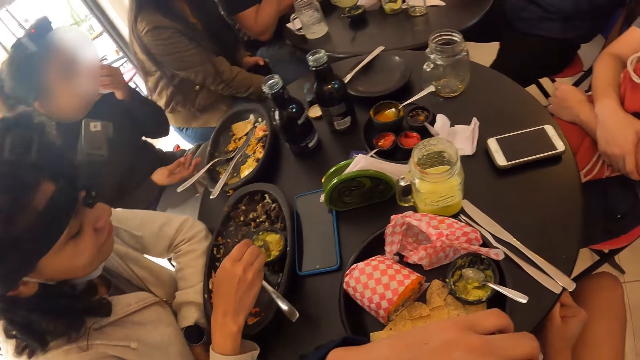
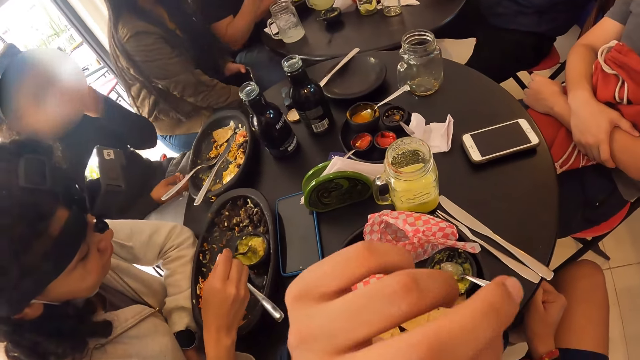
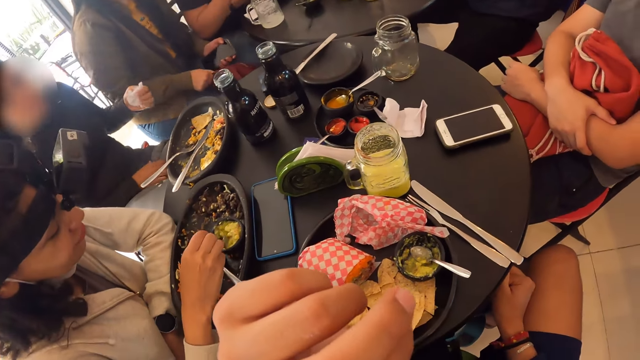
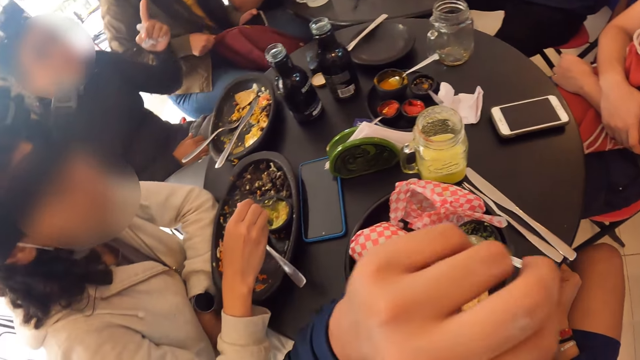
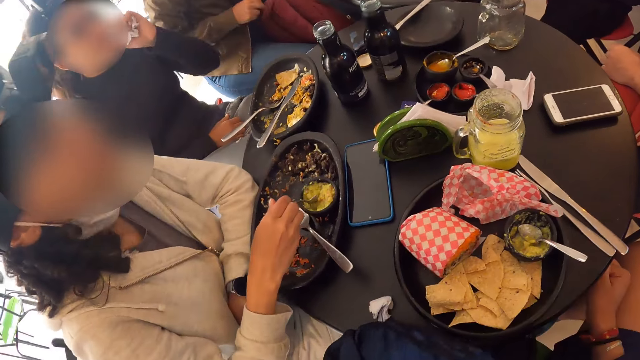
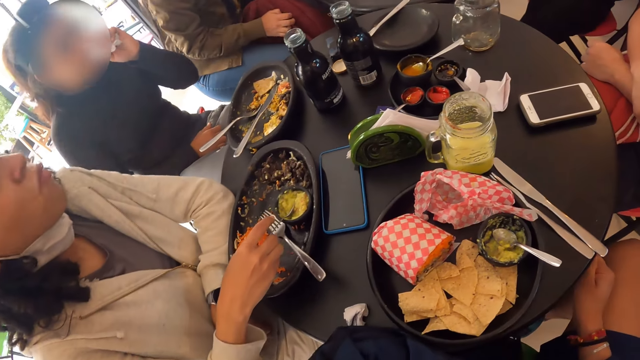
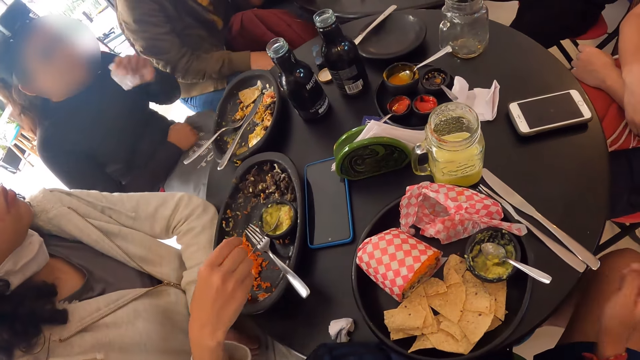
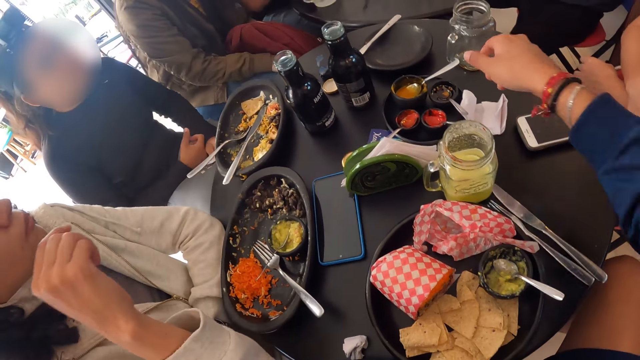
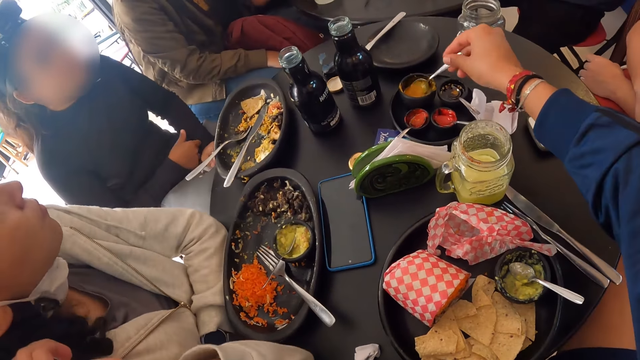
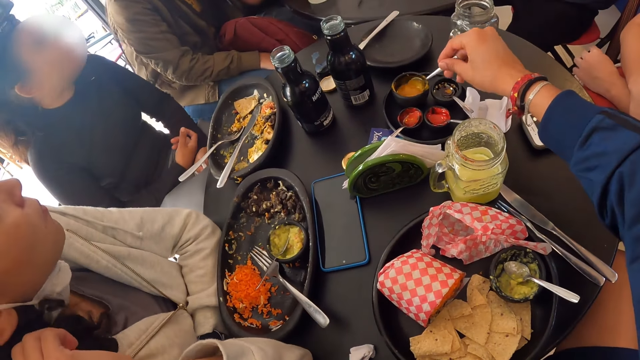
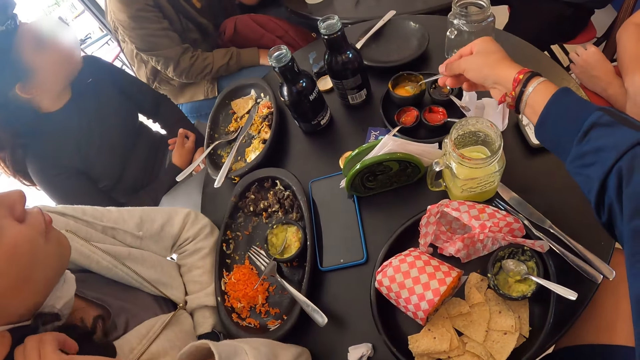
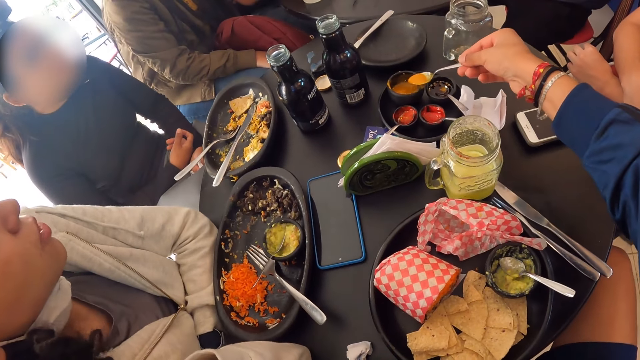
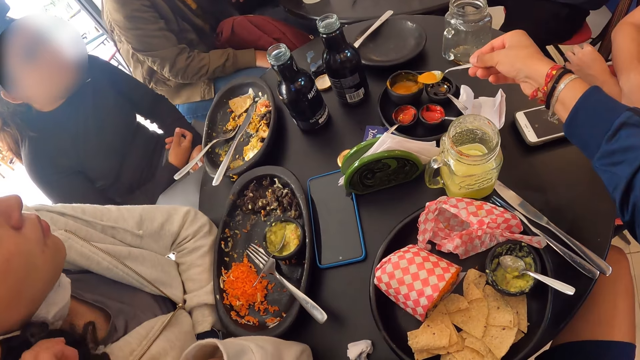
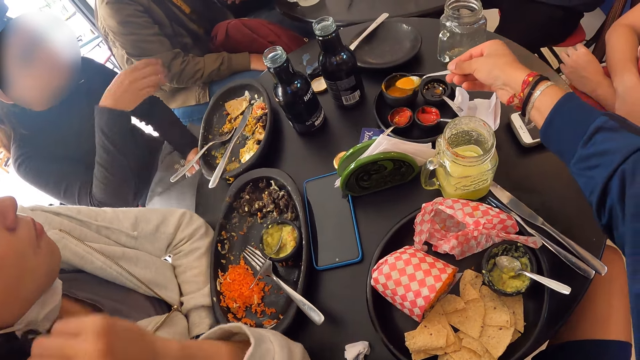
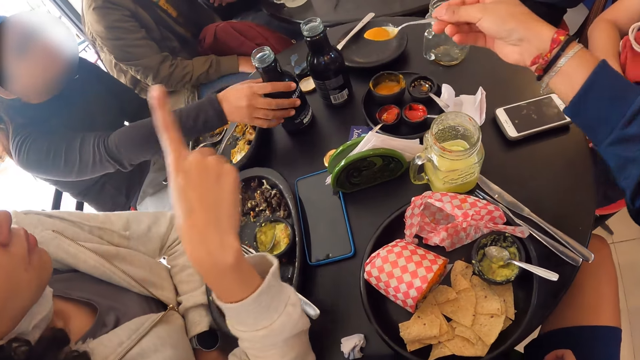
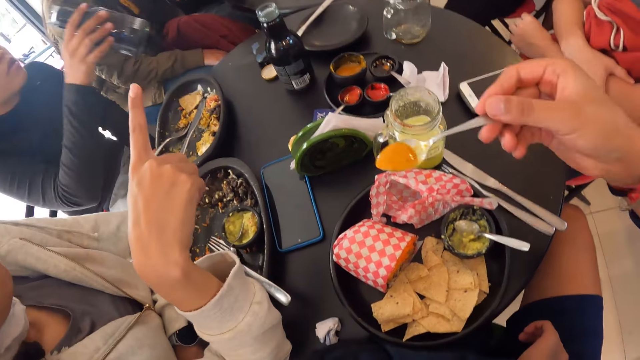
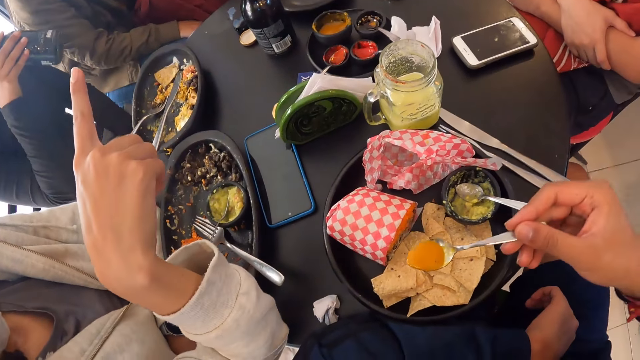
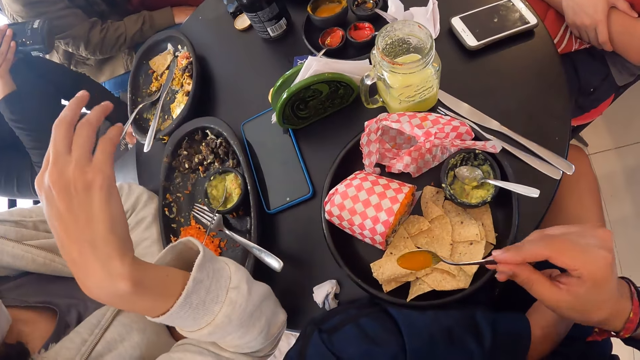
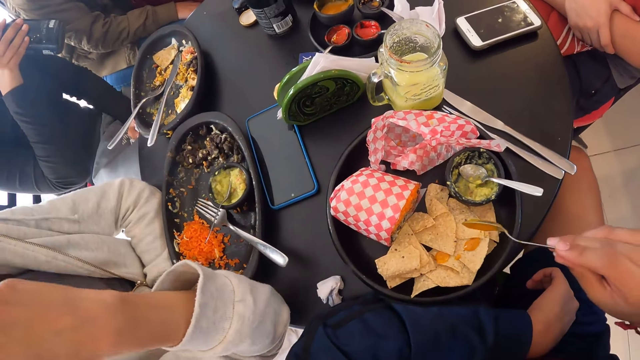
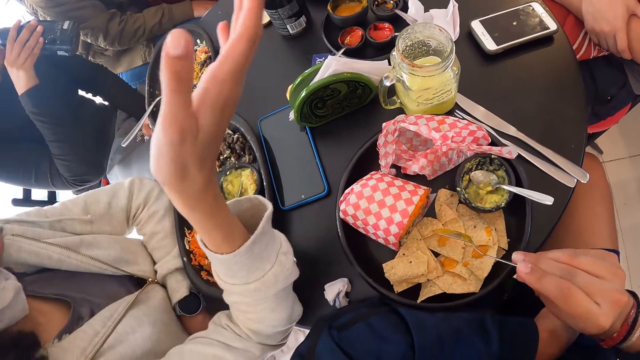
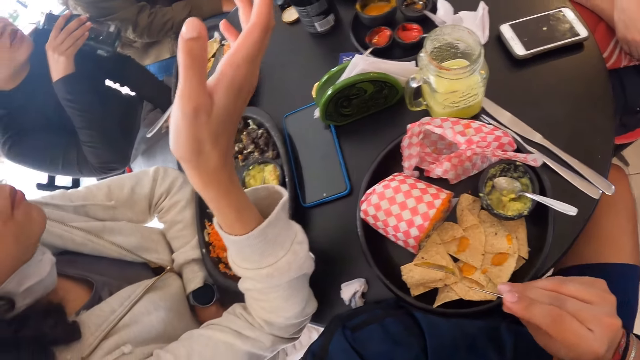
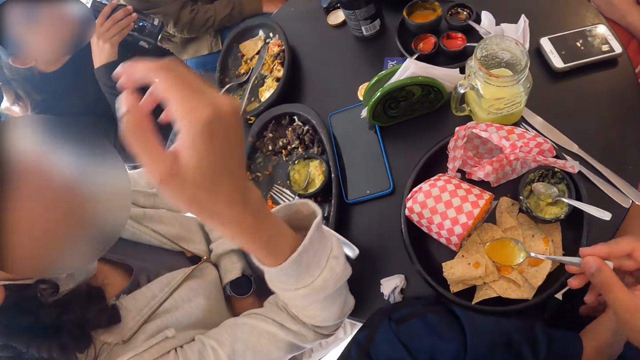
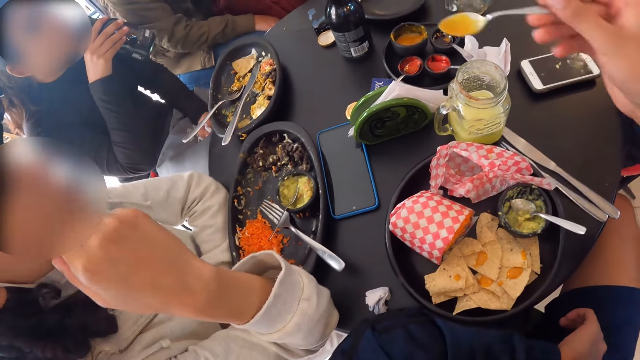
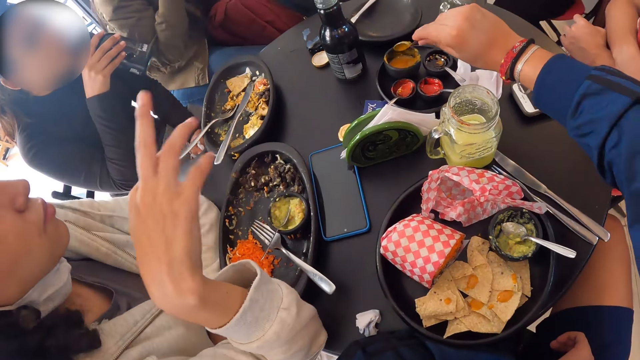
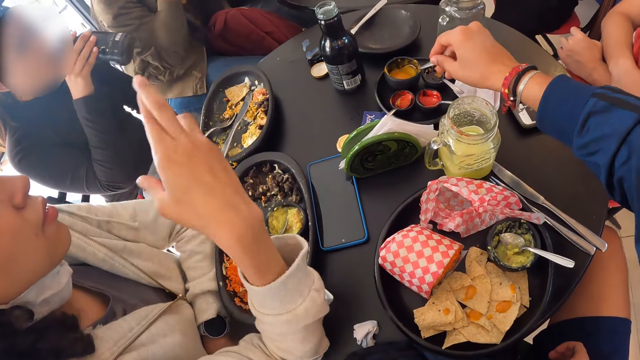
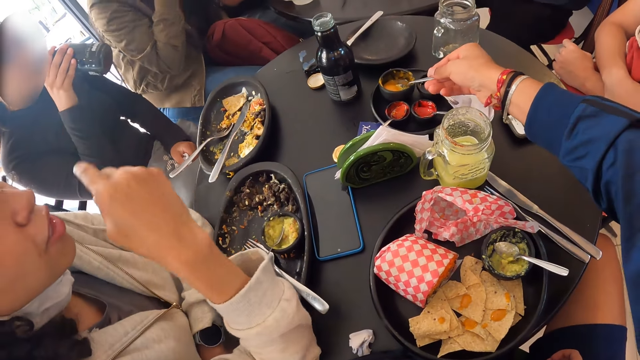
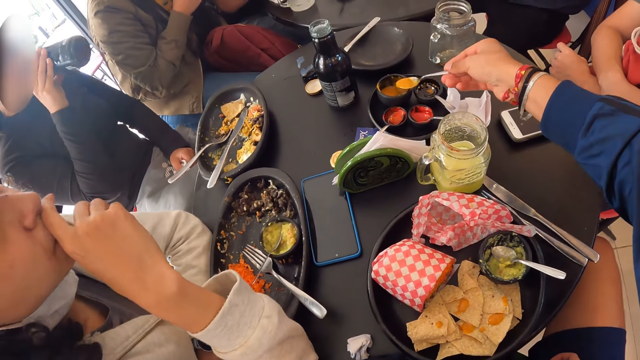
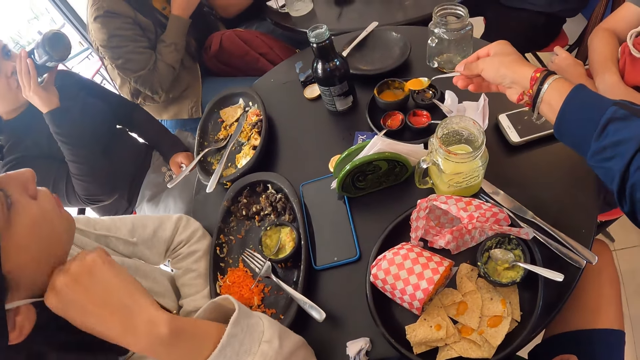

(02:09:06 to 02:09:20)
The camera wearer grabs a spoon from the dip-bowl with her right hand. She takes some melted cheese spread with the spoon in her right hand. The woman grabs the tea bottle from the table with her right hand and drinks from the tea bottle in her right hand. The camera wearer spreads the melted cheese on the tortilla chips in the plate with the spoon in her right hand. She takes some melted cheese spread with the spoon in her right hand.

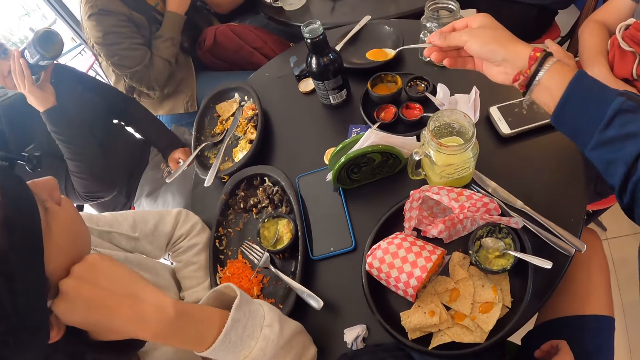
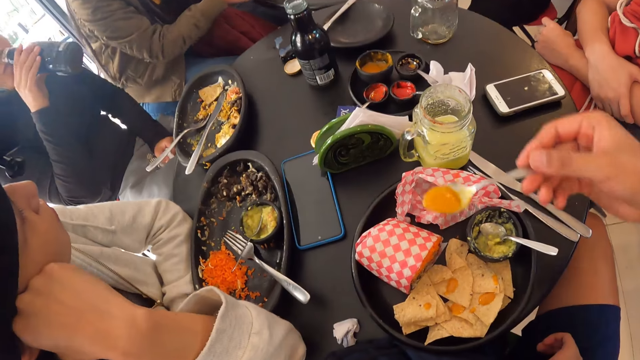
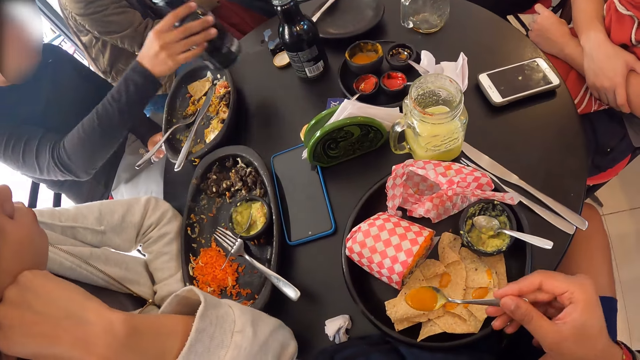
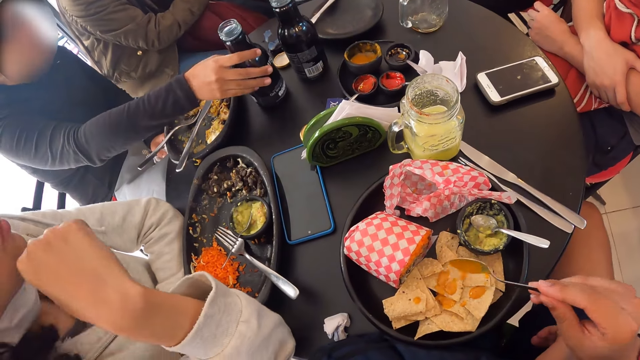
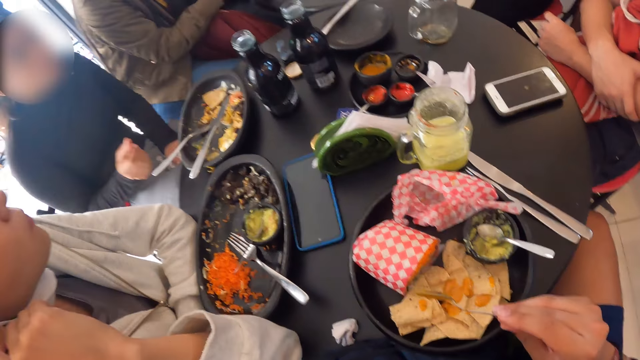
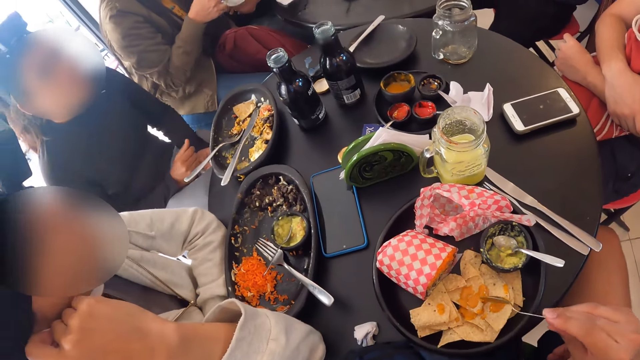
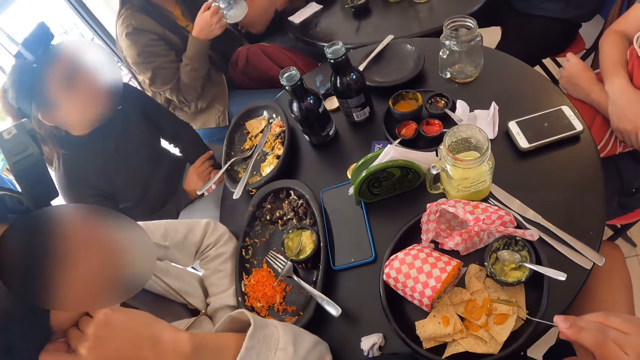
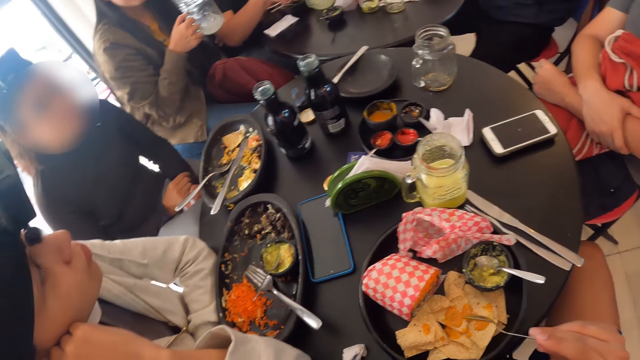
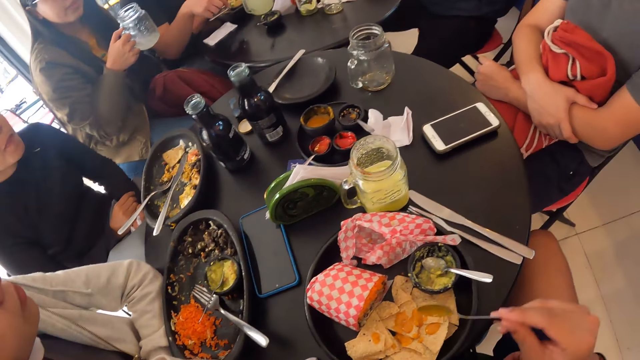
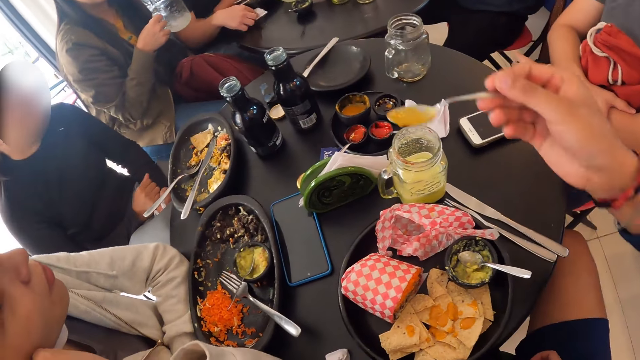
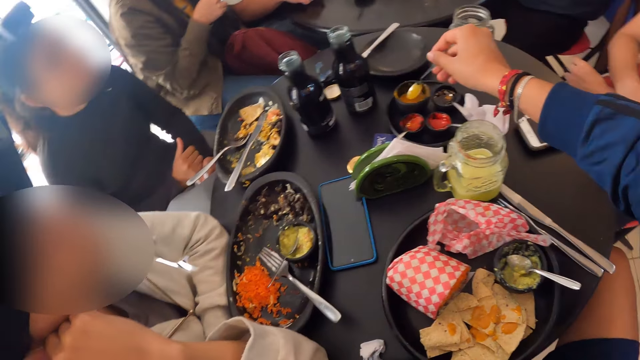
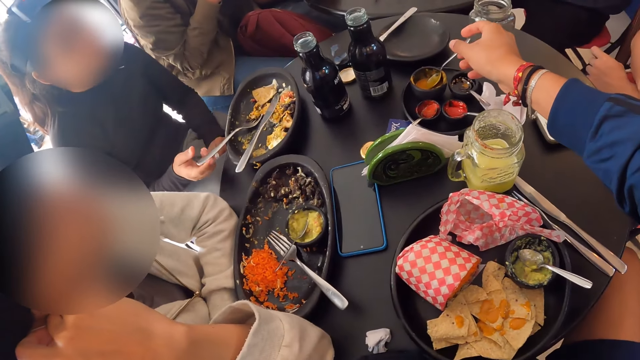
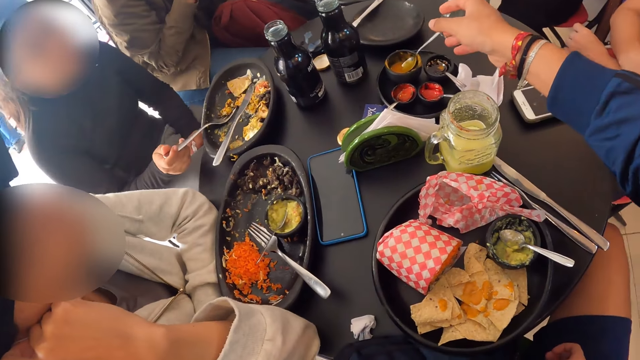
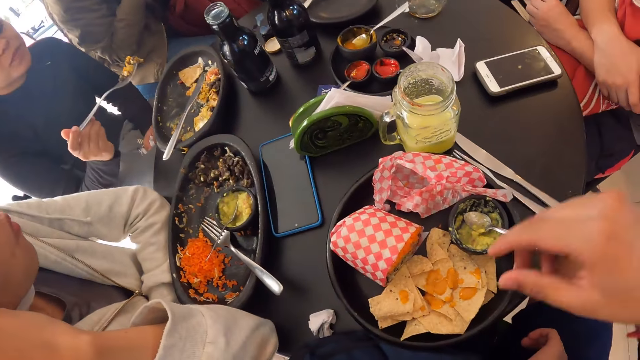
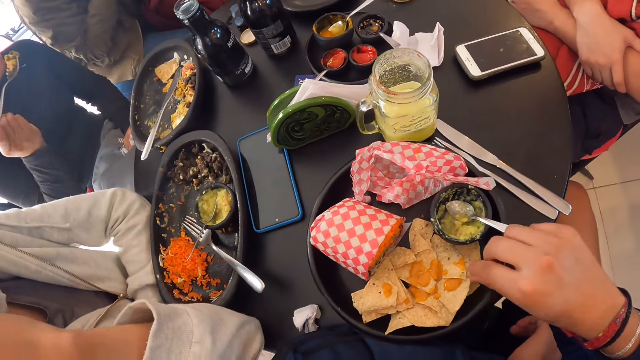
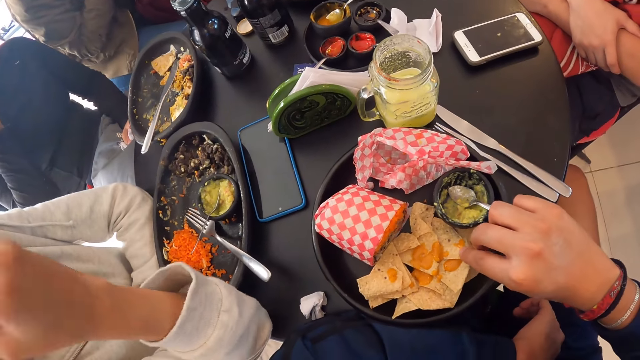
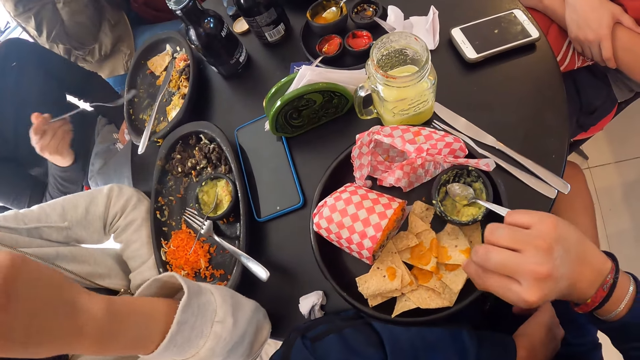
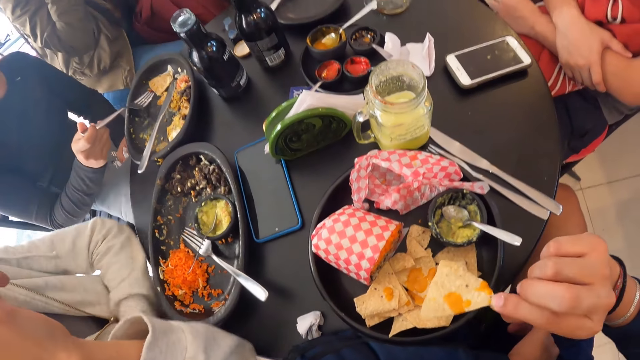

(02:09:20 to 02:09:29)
The camera wearer spreads the melted cheese on the tortilla chips in the plate with the spoon in her right hand. The woman drops the tea bottle on the table with her right hand. Another woman shakes the cup of lemonade in her right hand. The camera wearer drops the spoon in the dip-bowl with her right hand. She grabs a tortilla chip from the plate with her right hand.
